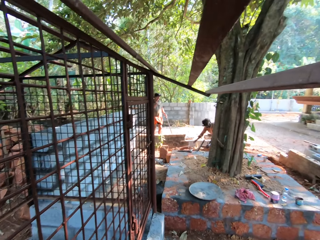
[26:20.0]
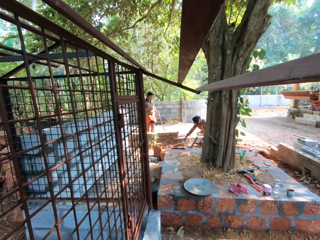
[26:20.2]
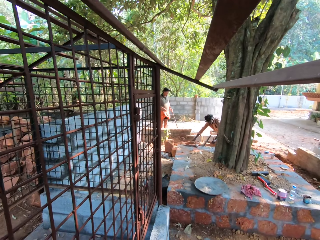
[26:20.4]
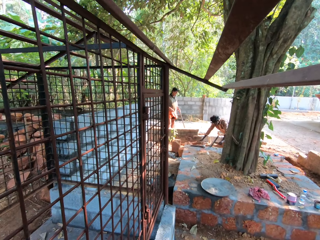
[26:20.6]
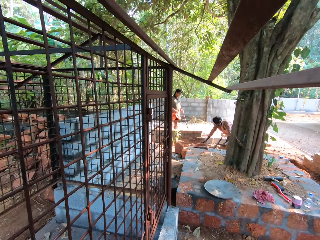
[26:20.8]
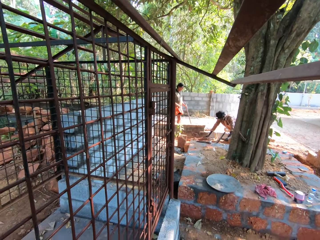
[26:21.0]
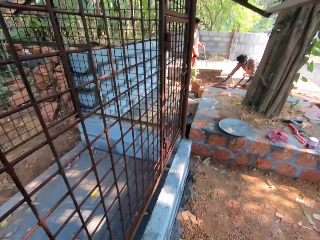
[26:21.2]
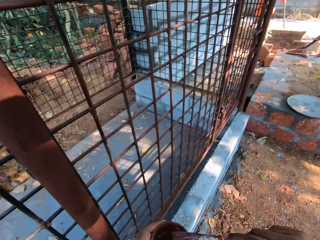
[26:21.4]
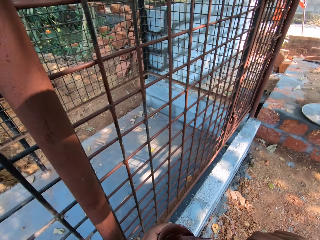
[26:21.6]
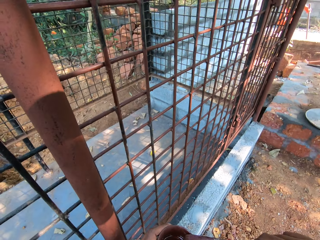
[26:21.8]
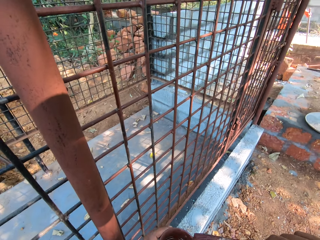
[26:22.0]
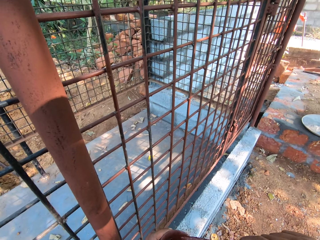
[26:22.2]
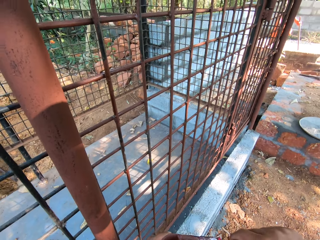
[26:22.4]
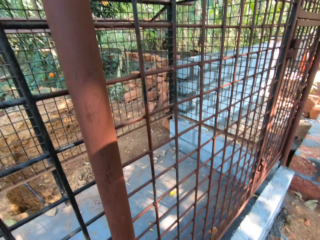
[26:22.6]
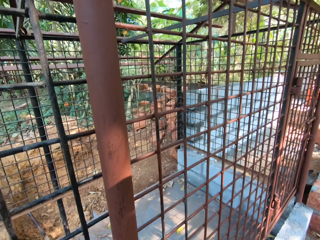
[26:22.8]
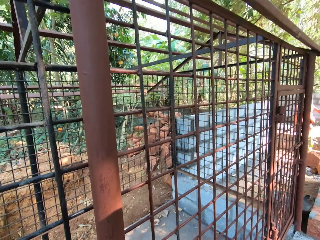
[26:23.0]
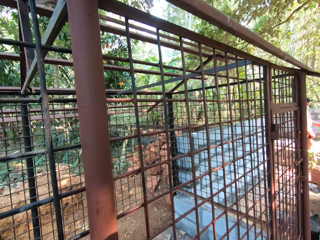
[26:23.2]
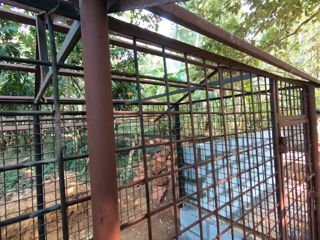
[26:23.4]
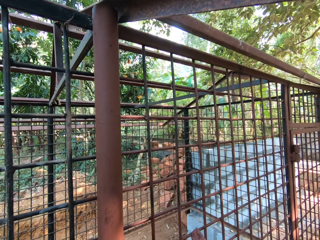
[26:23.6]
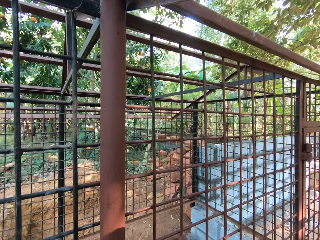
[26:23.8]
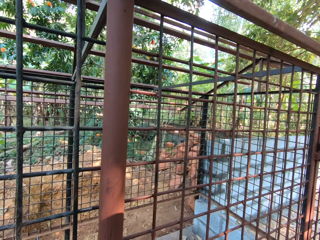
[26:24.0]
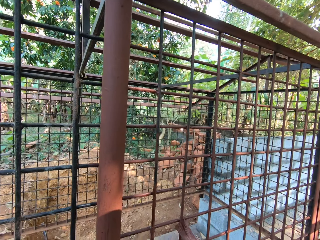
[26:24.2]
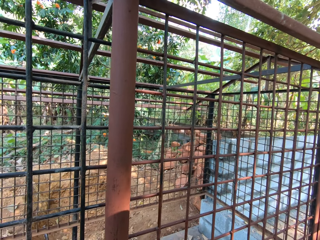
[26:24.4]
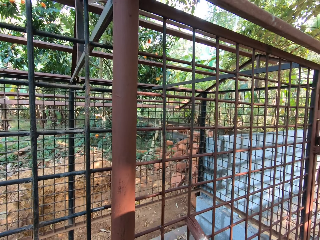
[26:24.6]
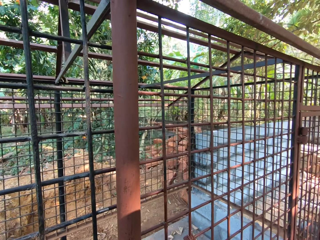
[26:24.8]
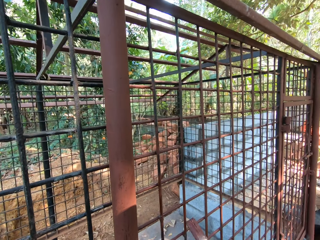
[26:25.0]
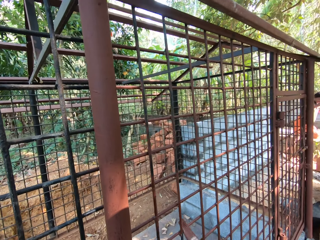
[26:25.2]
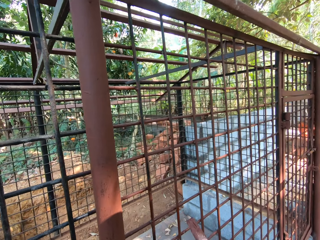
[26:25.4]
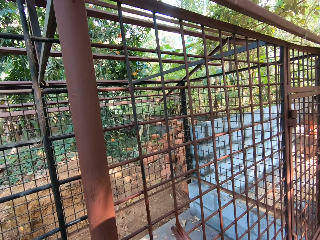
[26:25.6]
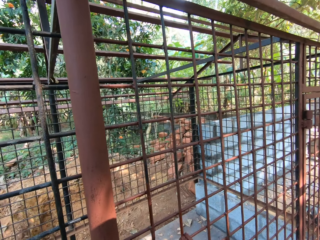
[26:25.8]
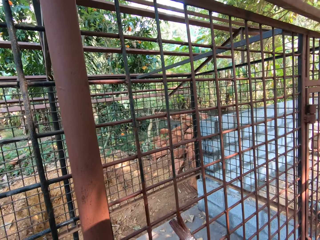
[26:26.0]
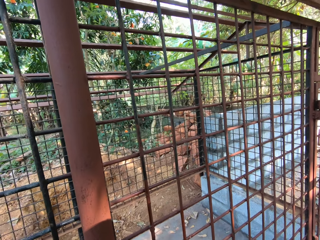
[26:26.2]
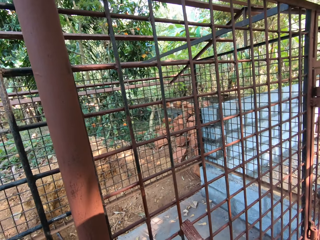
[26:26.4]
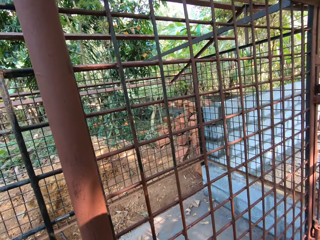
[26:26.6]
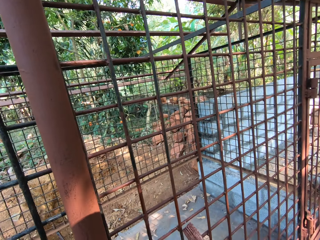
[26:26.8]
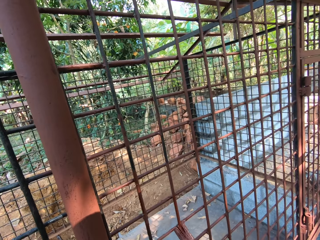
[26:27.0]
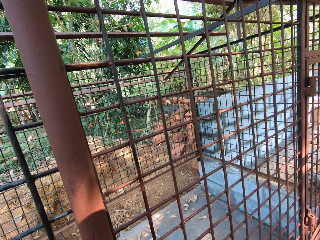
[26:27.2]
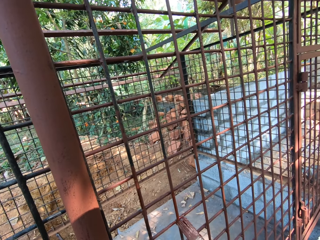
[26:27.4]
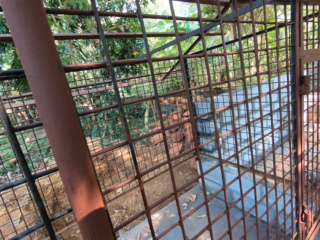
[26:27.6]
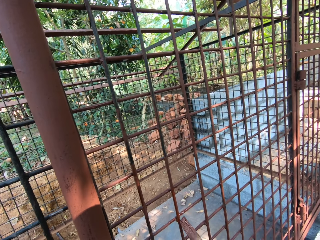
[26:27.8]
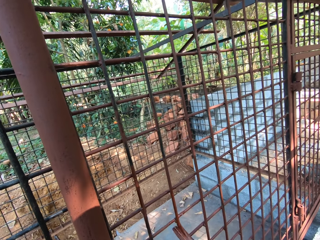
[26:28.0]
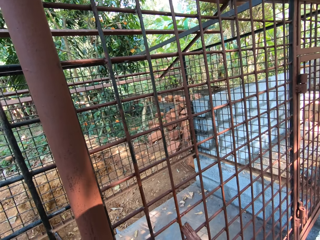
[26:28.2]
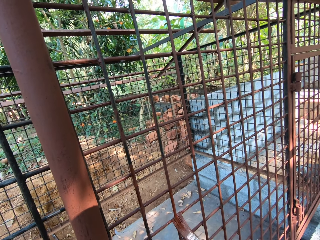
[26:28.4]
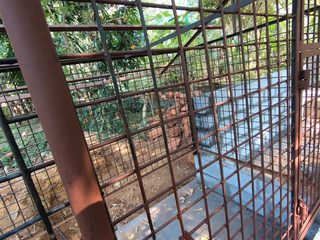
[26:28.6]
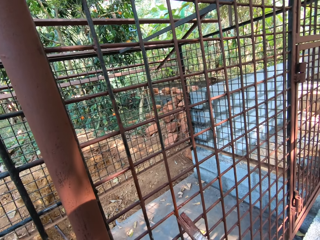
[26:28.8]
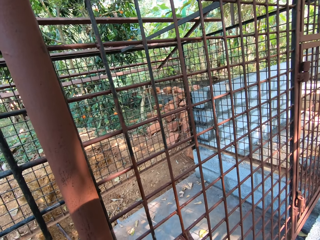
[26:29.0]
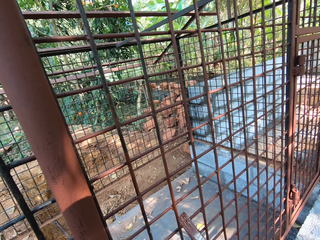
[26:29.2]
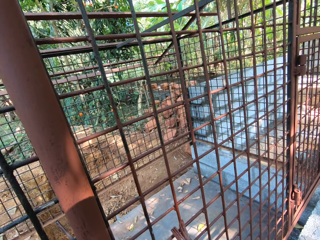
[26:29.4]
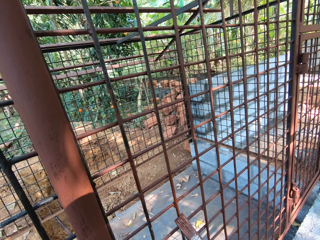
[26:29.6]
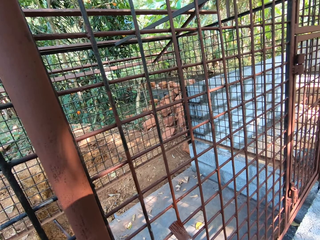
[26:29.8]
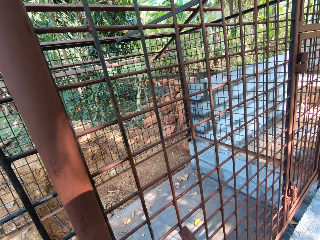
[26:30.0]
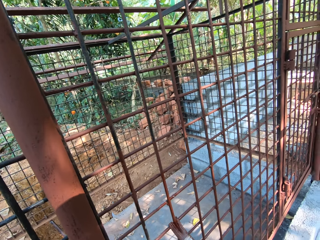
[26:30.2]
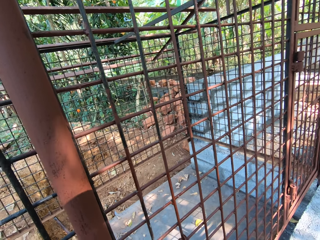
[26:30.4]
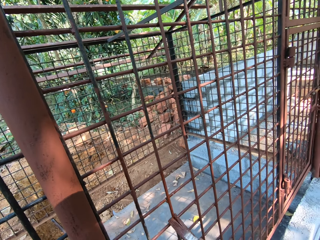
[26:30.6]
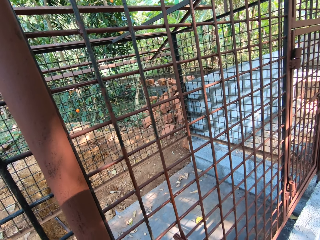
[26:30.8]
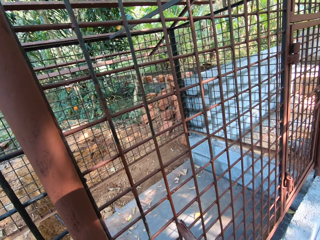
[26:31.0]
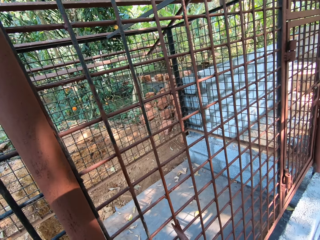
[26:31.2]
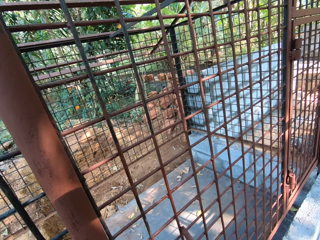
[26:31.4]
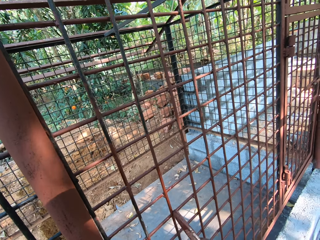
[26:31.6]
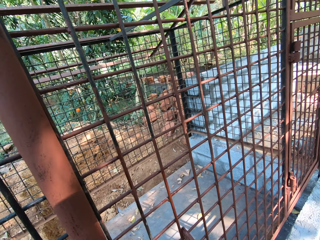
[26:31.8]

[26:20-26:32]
The camera wearer paints the cage with the paintbrush in his right hand. He looks around.

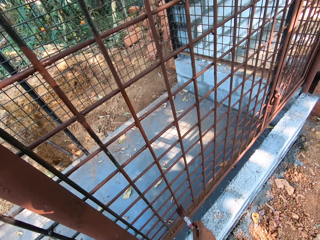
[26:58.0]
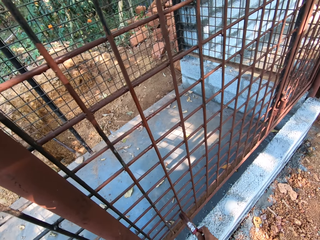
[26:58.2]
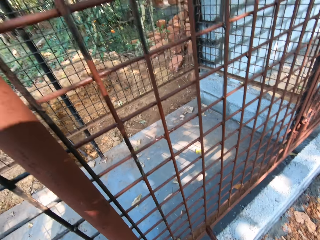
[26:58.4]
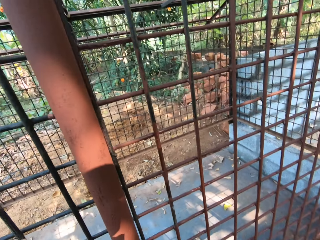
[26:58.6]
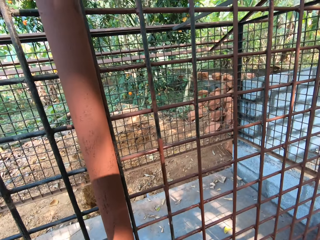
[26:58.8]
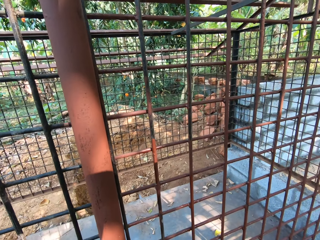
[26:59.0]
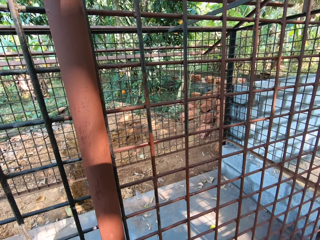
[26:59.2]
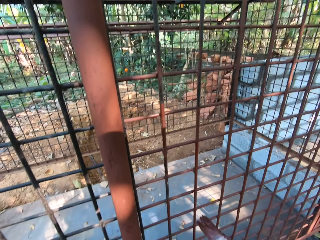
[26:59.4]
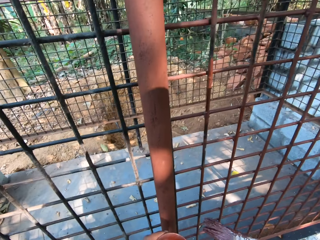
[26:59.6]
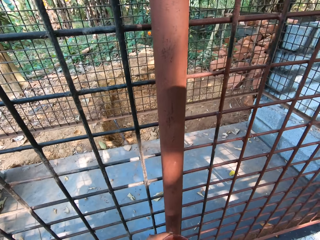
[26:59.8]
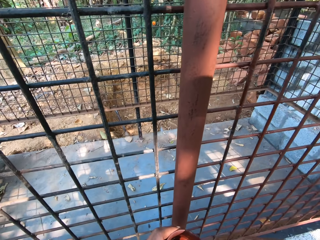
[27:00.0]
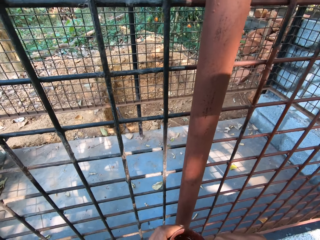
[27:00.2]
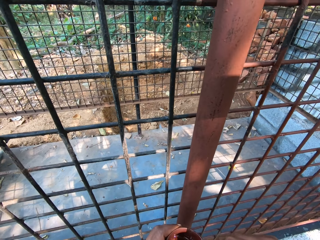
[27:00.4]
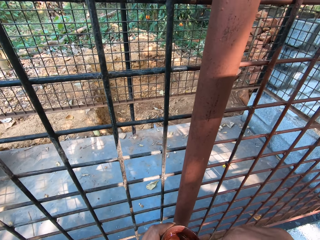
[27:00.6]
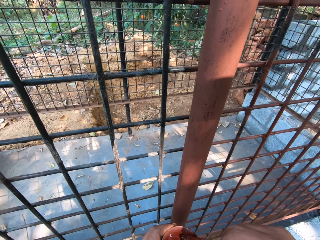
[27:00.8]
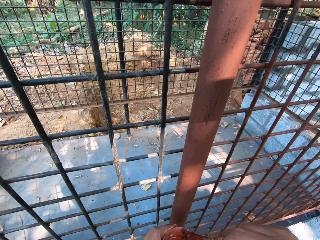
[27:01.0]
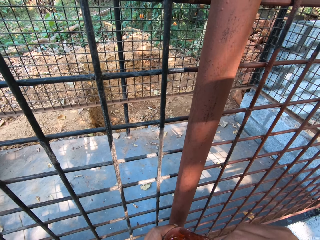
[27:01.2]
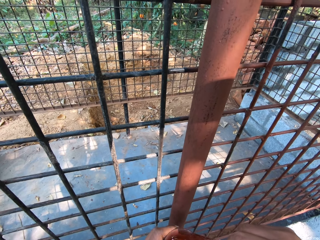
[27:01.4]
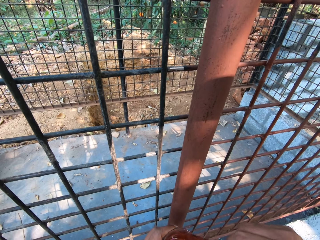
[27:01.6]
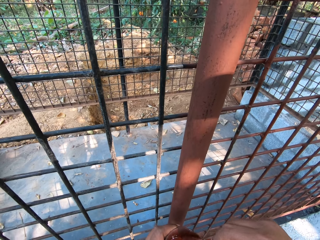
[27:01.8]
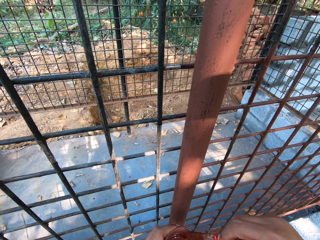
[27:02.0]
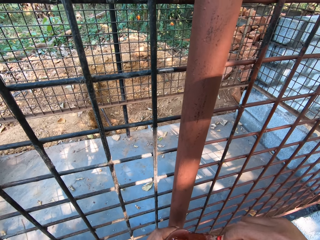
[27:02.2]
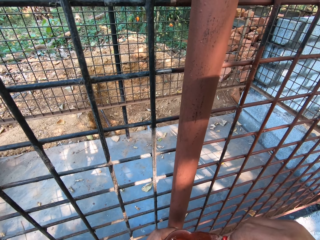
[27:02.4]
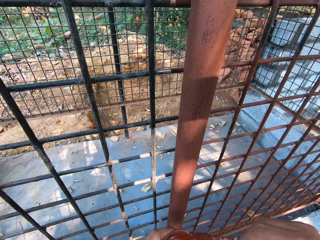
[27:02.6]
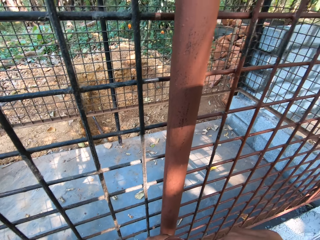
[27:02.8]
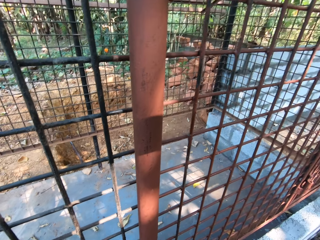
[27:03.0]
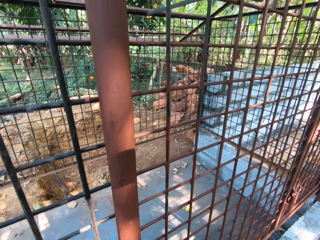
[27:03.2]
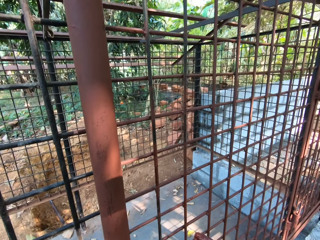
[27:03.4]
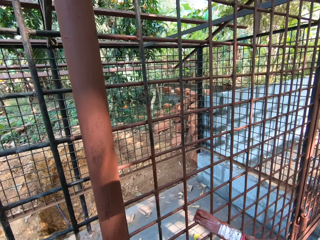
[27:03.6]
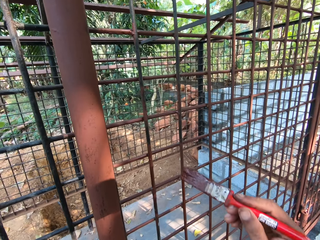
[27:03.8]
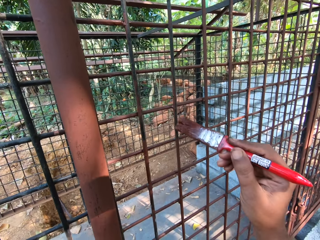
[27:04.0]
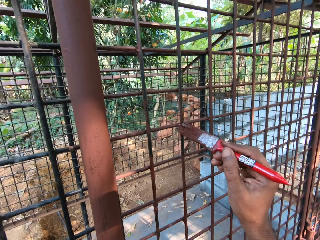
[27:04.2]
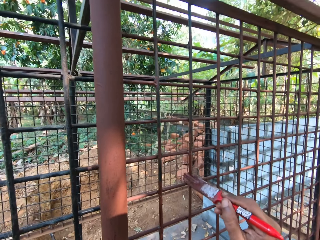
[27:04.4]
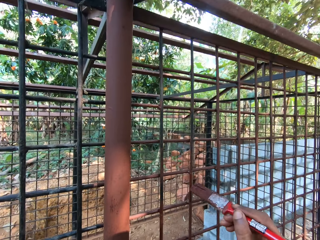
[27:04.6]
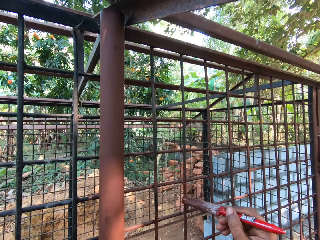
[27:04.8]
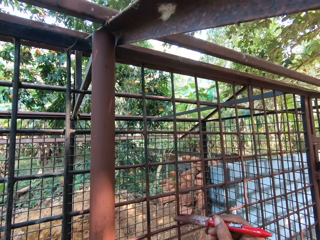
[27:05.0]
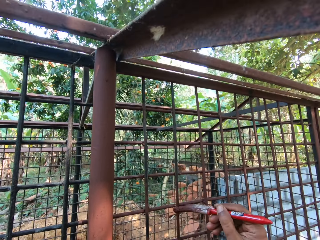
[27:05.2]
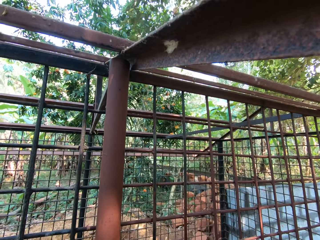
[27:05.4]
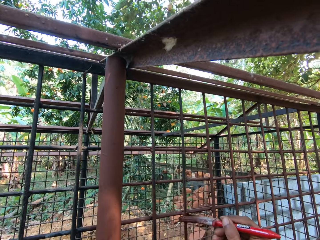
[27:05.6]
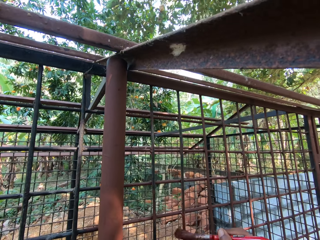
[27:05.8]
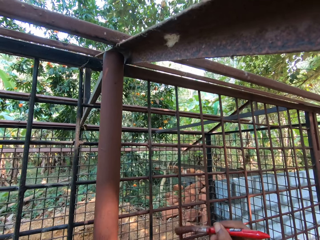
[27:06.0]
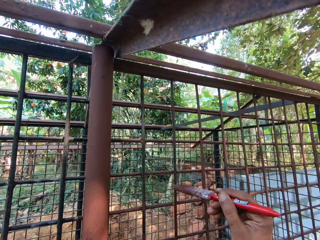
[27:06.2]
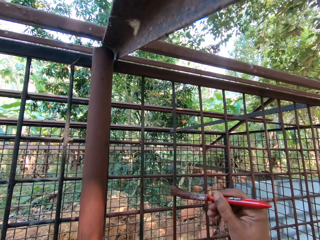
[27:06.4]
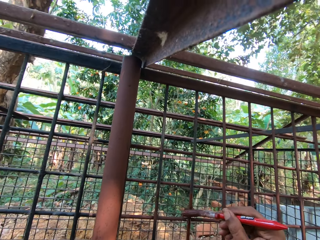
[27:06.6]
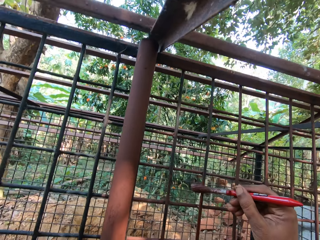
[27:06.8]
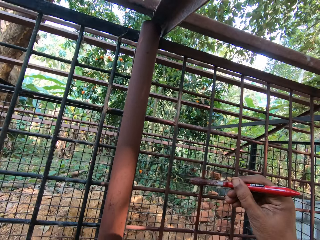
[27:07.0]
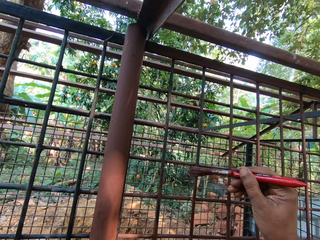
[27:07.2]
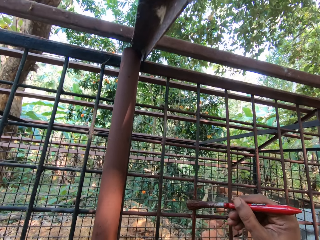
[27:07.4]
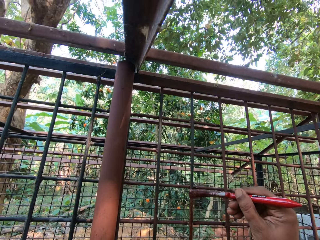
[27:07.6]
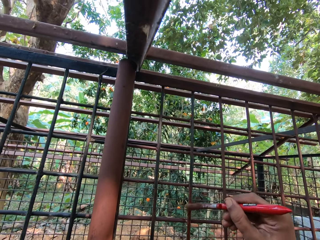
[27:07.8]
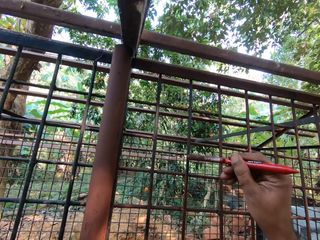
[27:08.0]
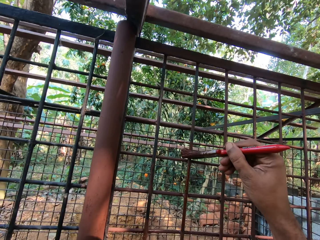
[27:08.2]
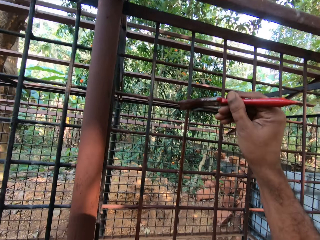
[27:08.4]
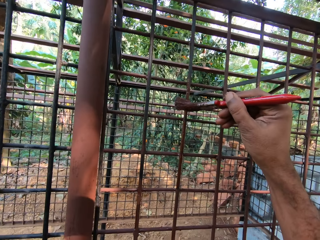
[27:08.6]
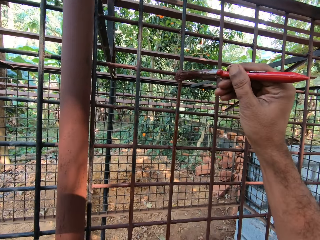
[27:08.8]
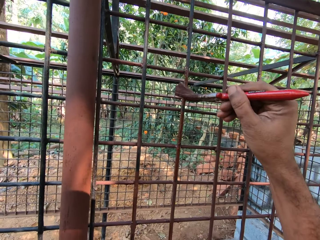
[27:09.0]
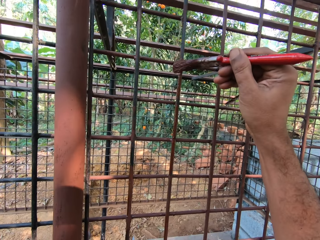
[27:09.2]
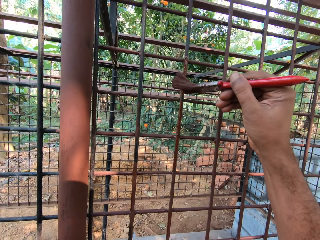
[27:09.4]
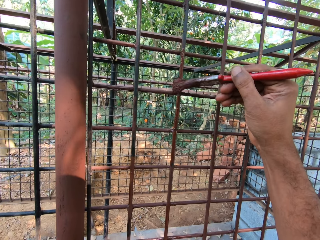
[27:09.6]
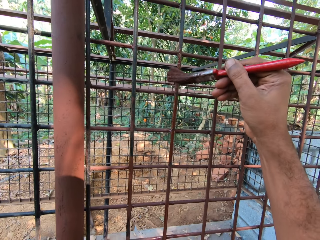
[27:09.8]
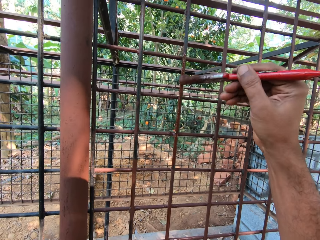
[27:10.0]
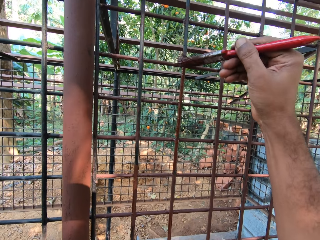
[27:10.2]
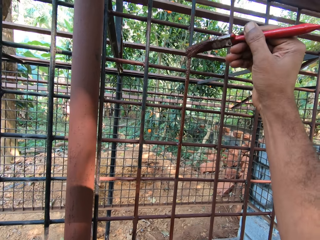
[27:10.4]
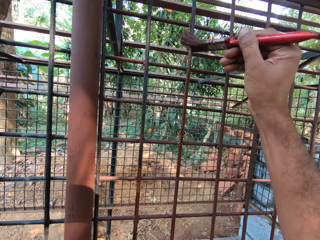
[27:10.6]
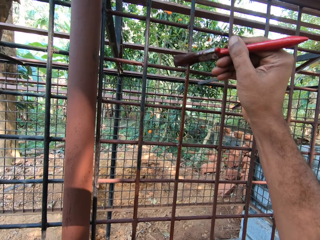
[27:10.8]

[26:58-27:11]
The camera wearer dips the paintbrush in his right hand in the cup of paint in his left hand. He scrapes the paintbrush in his left hand on the edge of the paint cup in his left hand. He takes the paint. He paints the cage with the paintbrush in his right hand.
